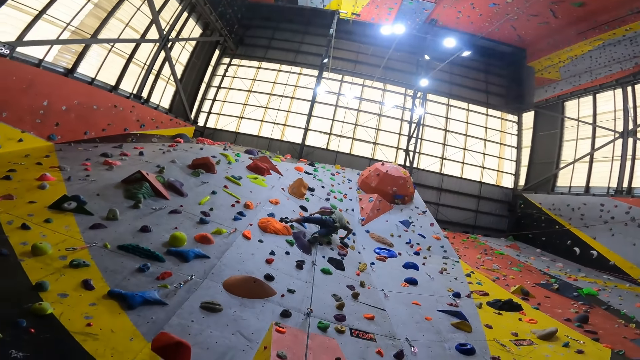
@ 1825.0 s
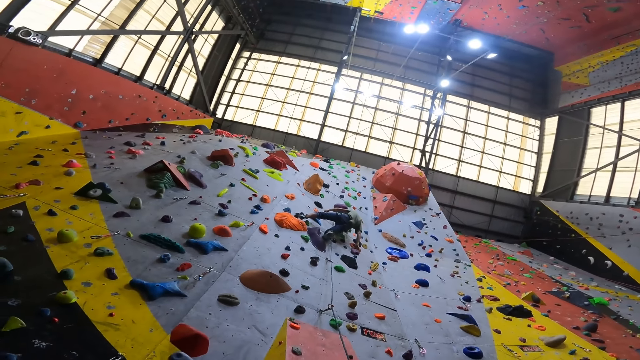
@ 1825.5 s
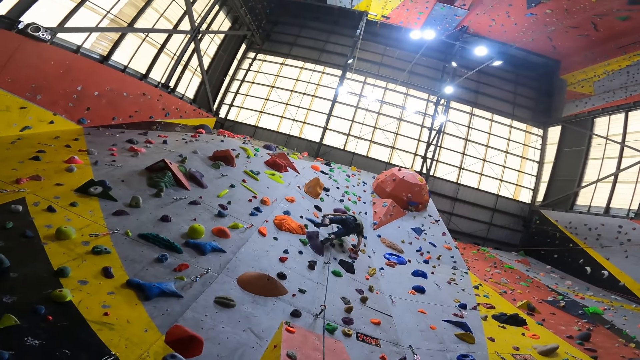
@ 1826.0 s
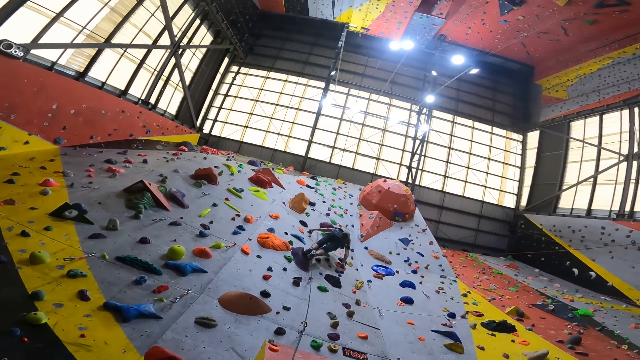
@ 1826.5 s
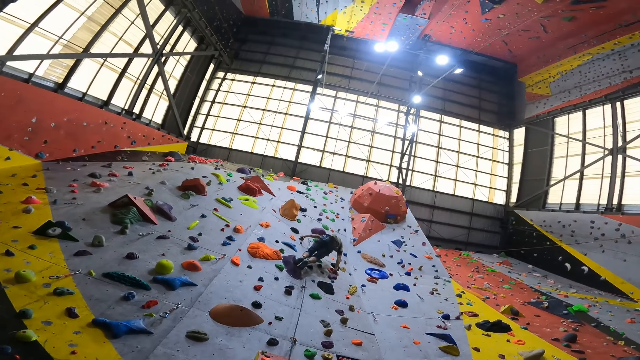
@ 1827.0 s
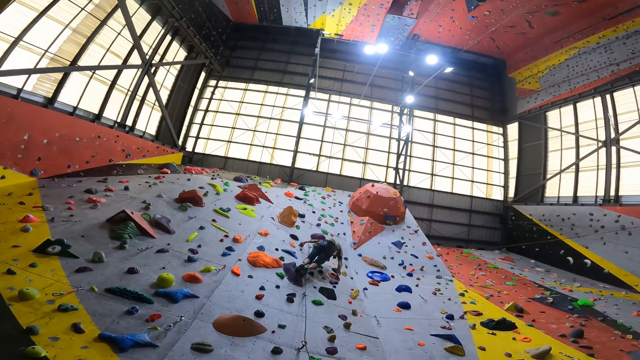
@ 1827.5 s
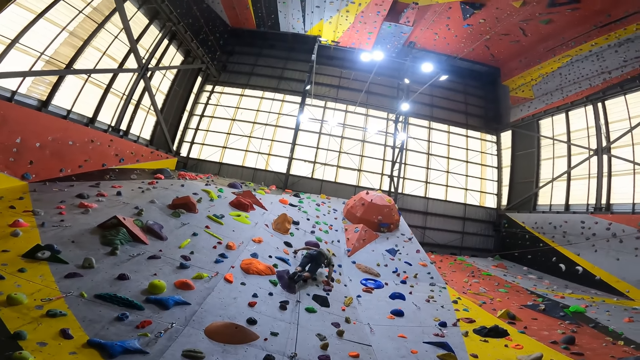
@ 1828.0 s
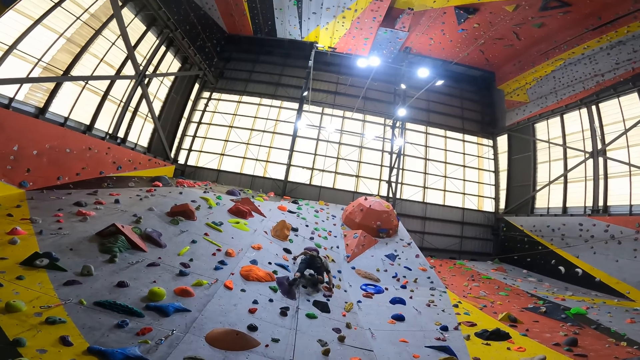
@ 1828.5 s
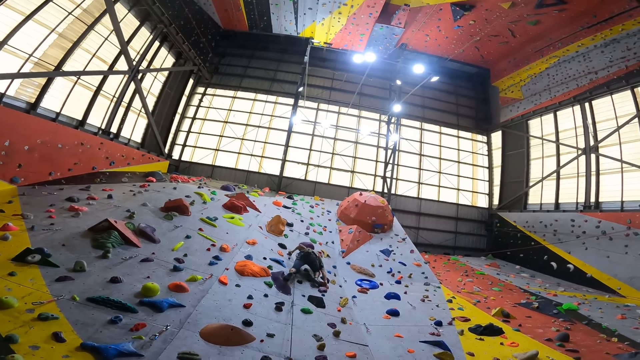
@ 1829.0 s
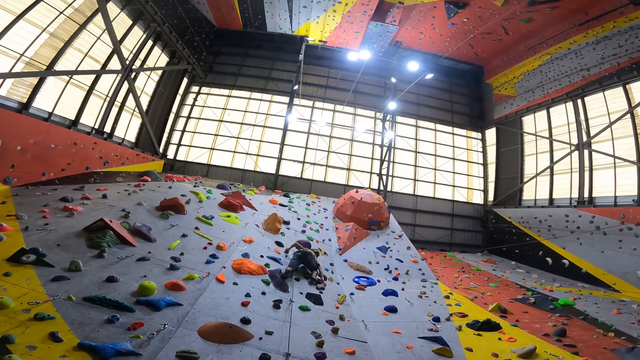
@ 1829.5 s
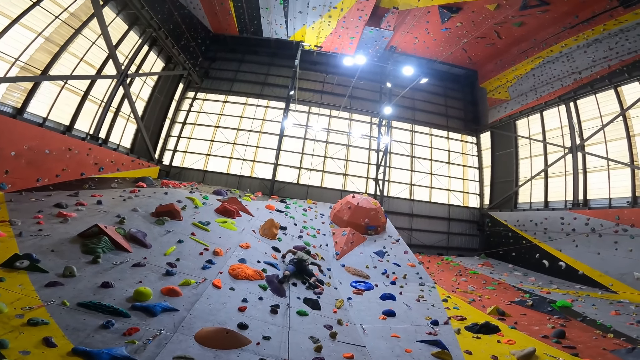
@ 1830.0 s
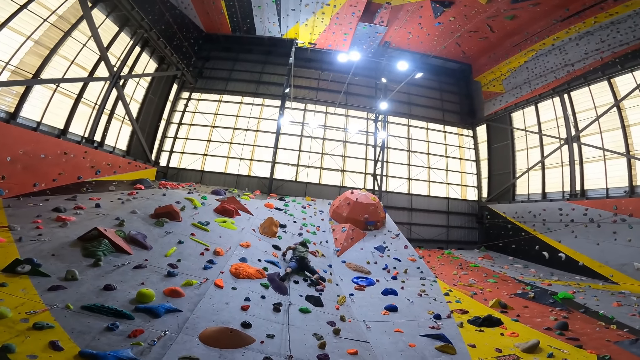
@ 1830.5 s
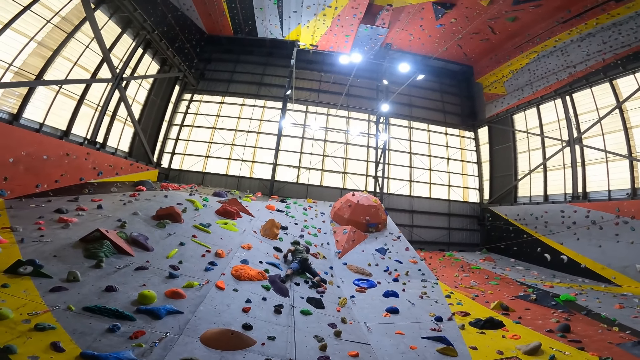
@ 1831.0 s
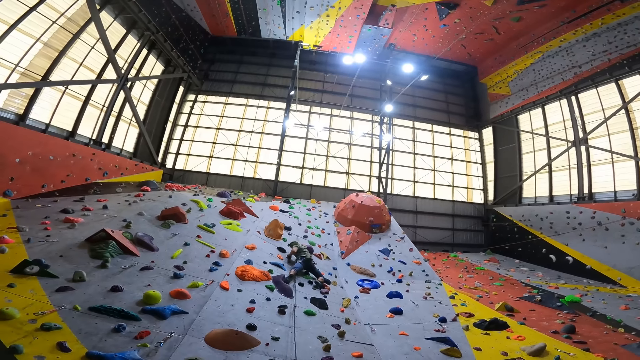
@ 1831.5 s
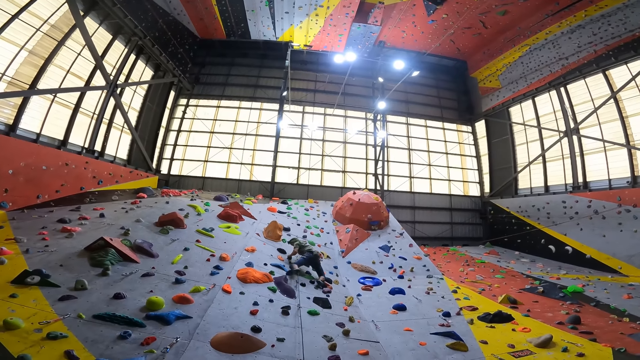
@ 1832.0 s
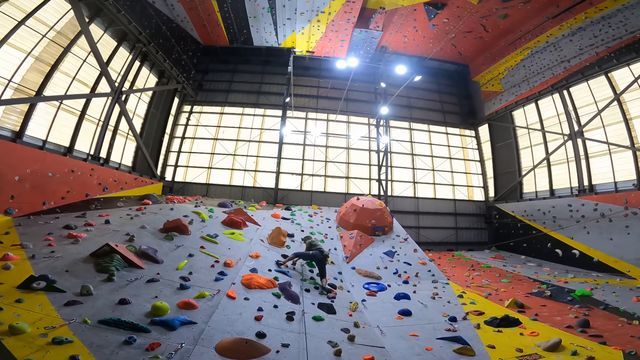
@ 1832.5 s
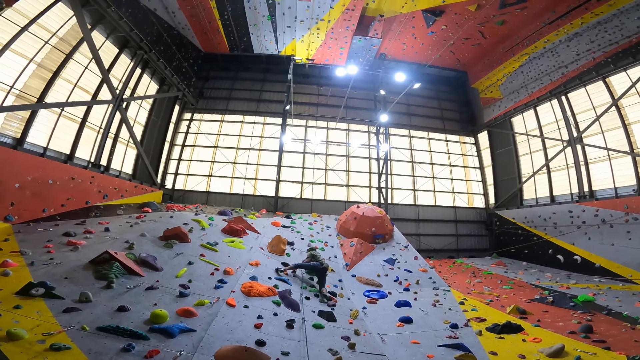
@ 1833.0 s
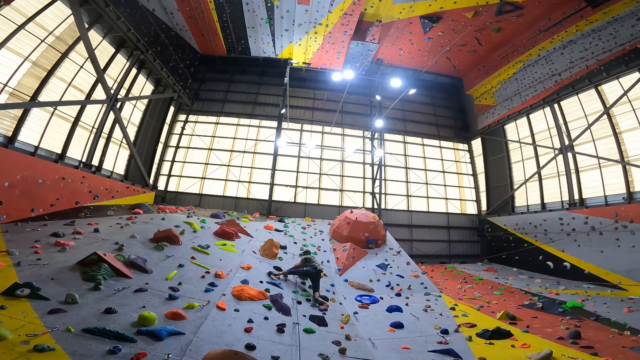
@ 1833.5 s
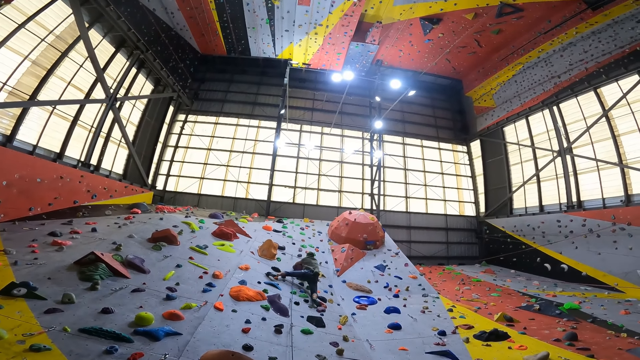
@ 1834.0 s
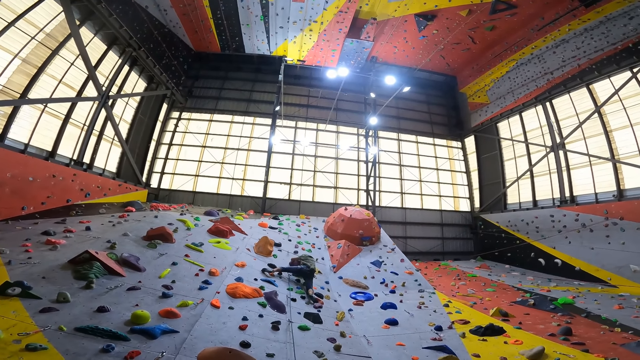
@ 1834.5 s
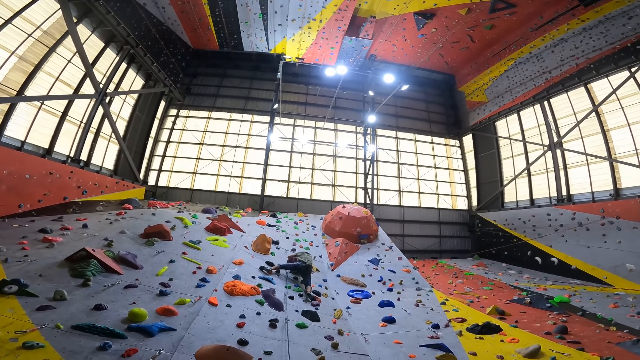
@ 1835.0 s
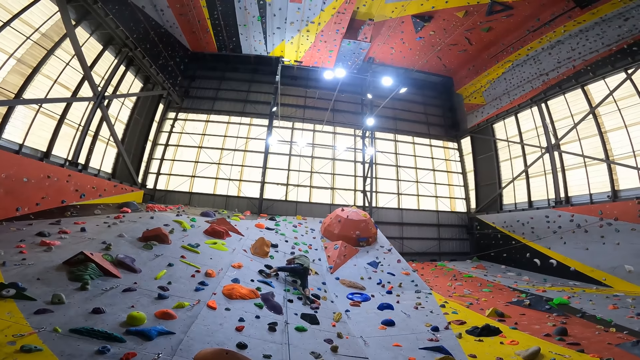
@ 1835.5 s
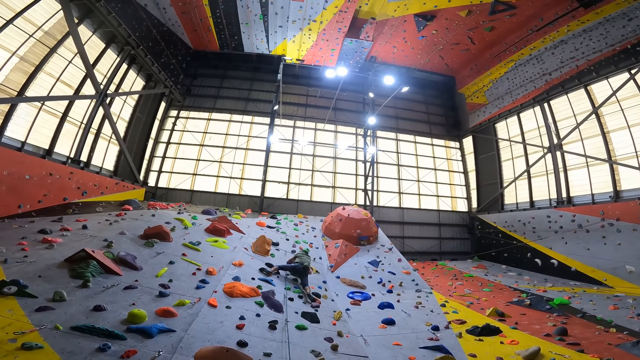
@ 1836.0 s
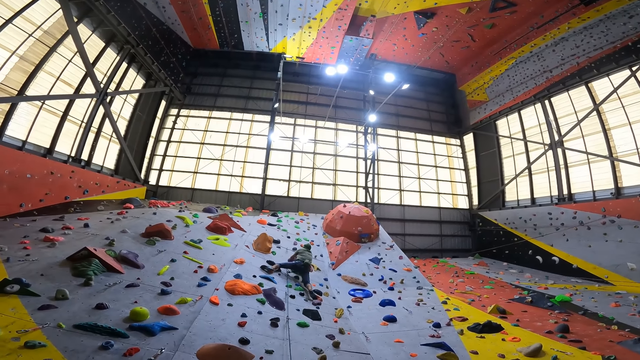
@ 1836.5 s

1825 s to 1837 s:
A person climbs the wall.

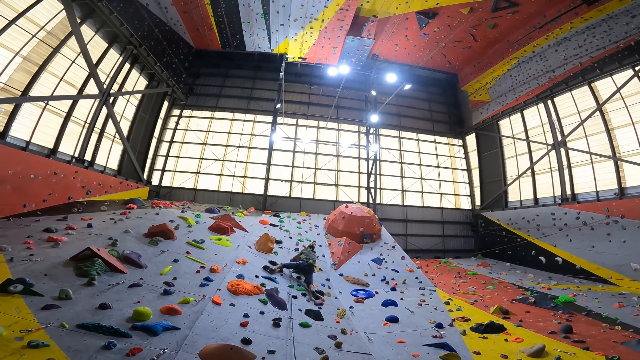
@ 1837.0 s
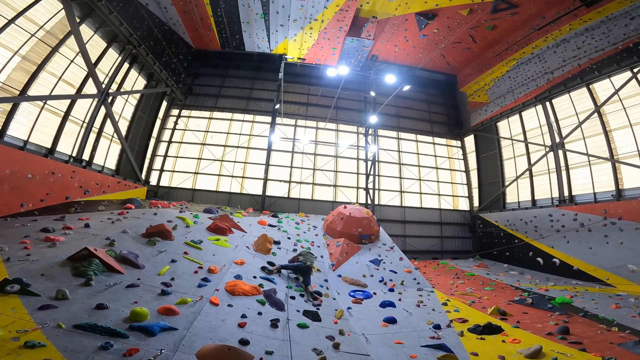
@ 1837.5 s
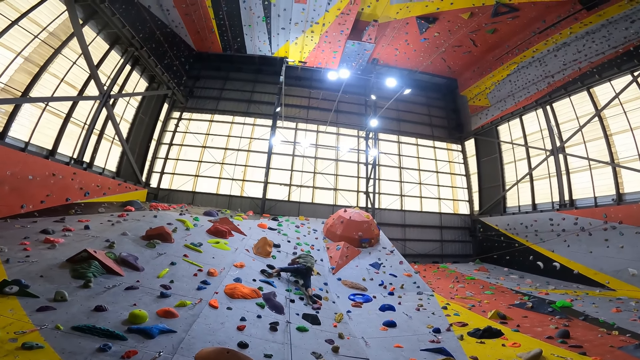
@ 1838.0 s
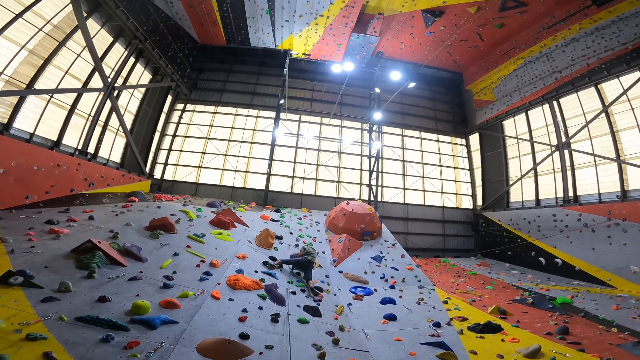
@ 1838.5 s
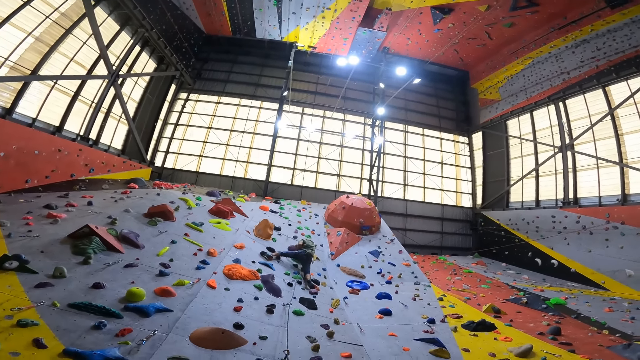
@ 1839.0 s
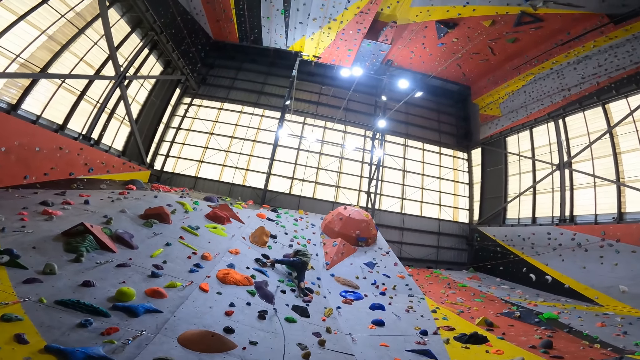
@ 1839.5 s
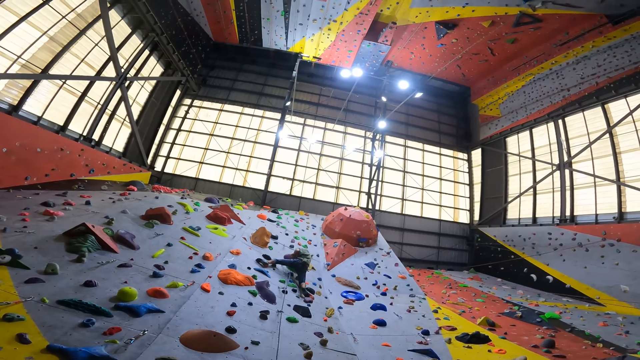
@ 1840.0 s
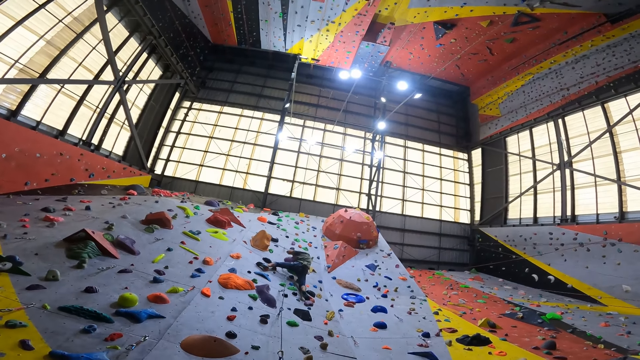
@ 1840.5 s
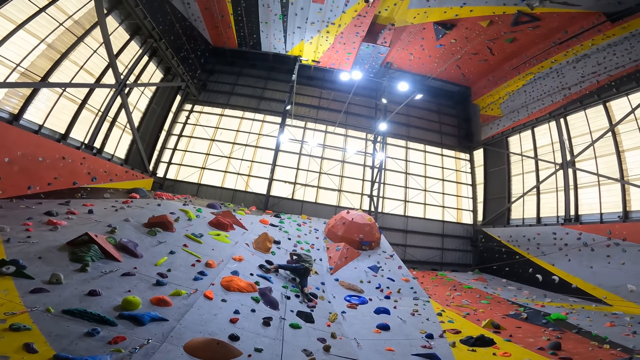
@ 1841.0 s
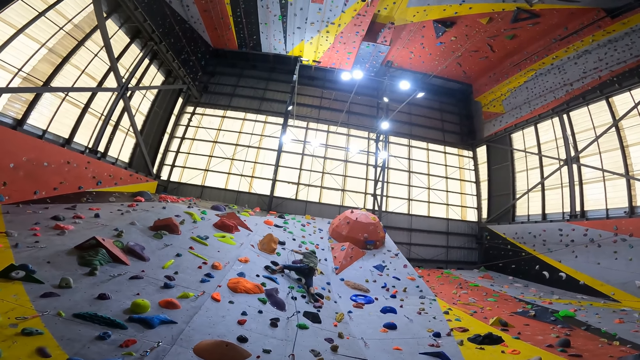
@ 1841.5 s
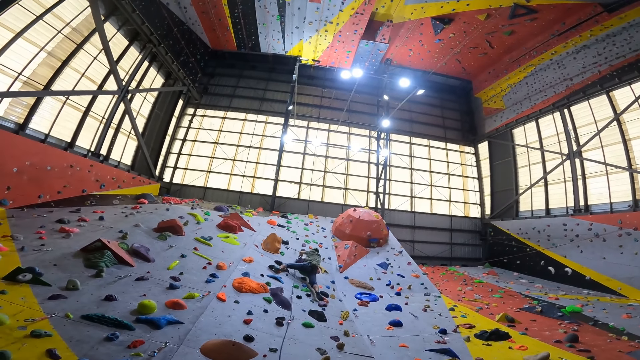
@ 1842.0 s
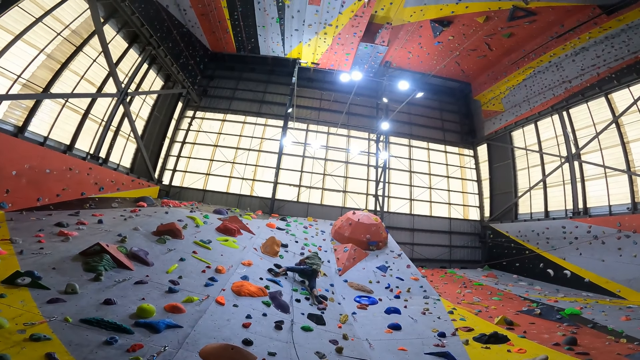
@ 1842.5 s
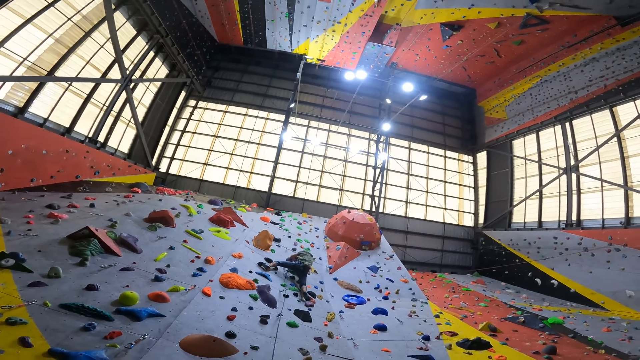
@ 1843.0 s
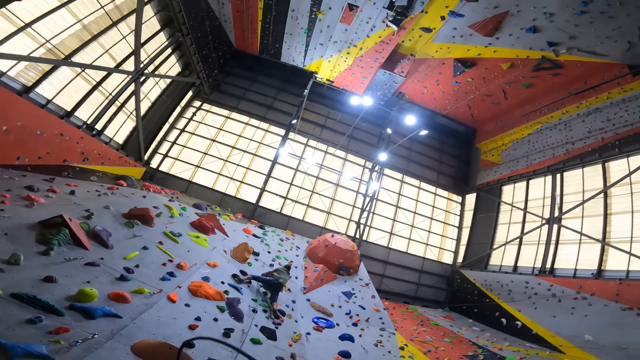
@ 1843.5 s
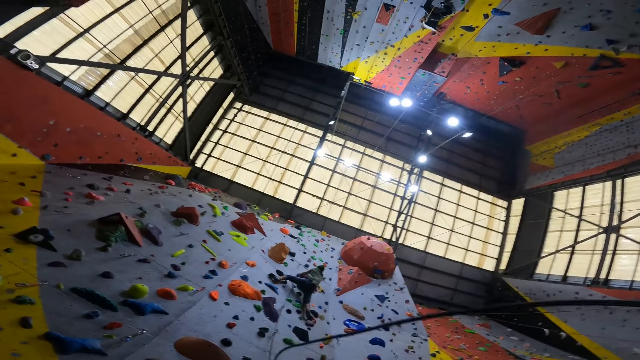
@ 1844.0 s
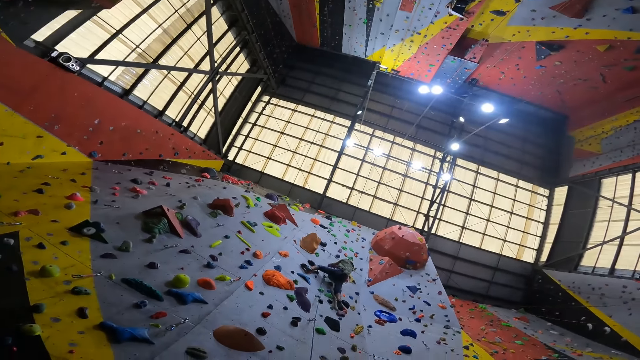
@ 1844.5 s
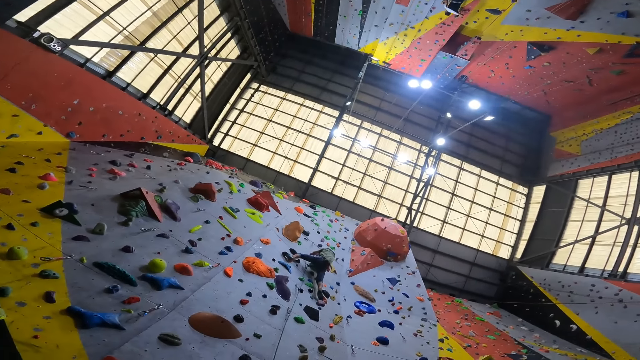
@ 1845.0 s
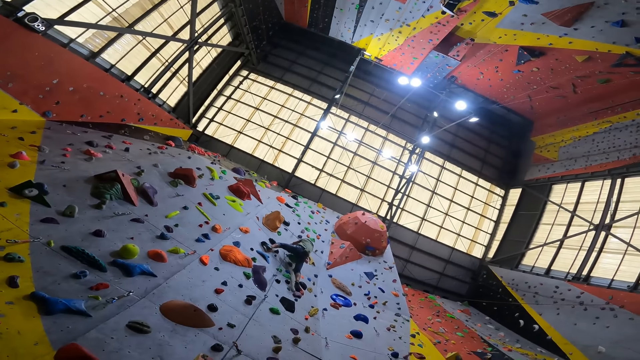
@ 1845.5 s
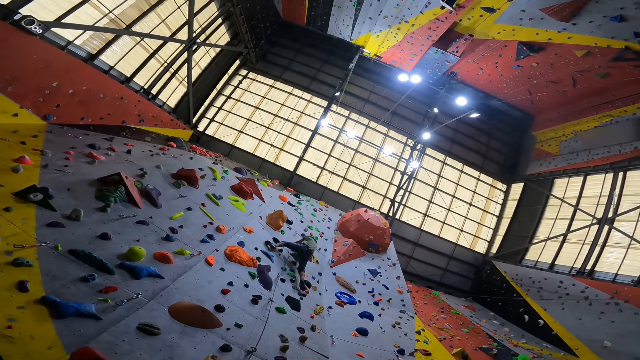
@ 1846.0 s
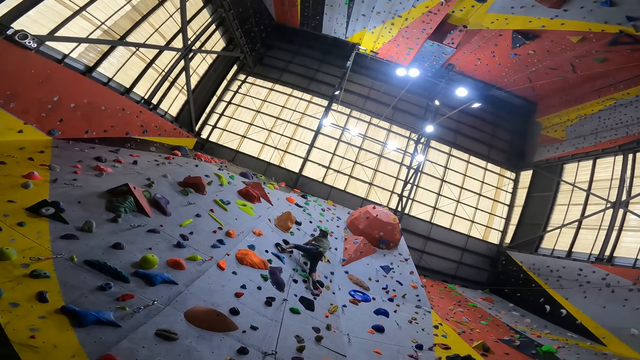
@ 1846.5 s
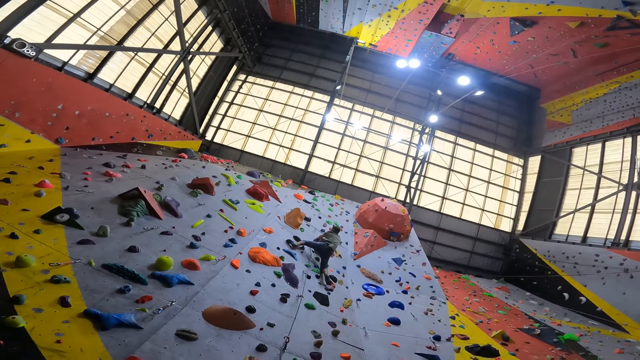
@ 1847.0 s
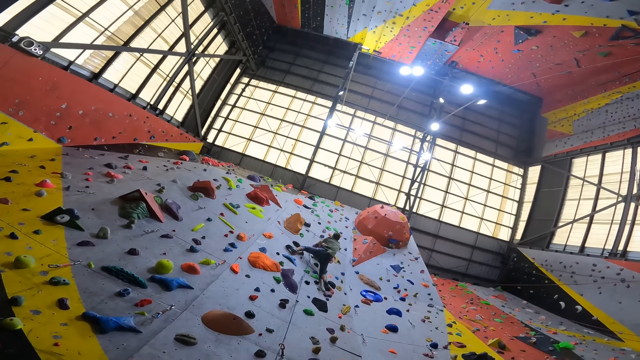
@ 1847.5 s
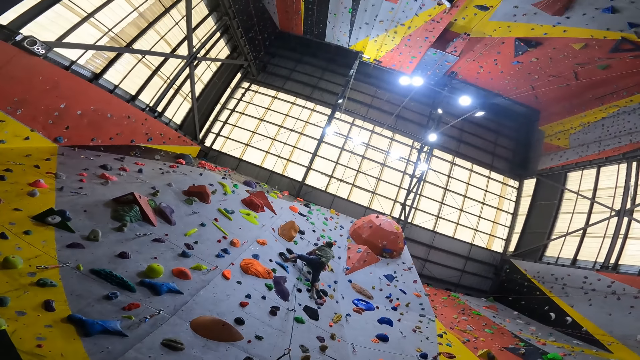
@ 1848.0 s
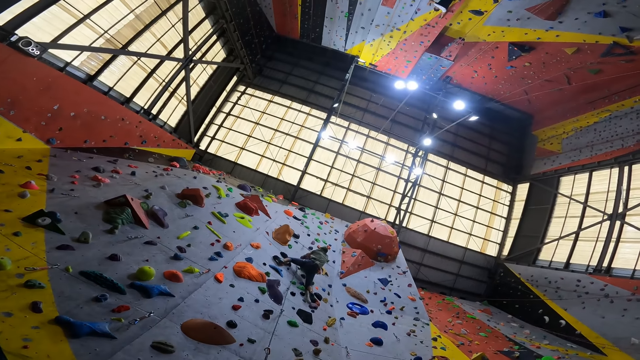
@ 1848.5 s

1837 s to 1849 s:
The camera wearer looks at a man climbing the wall.
